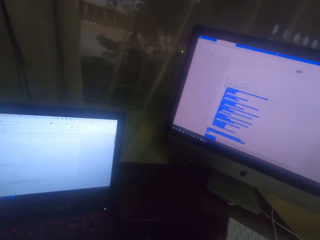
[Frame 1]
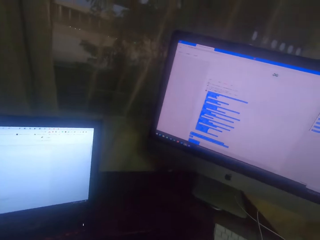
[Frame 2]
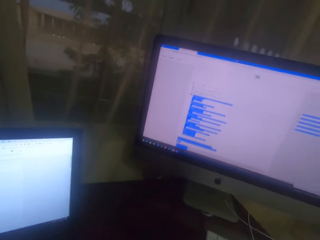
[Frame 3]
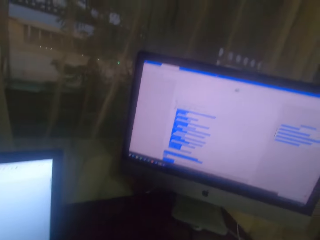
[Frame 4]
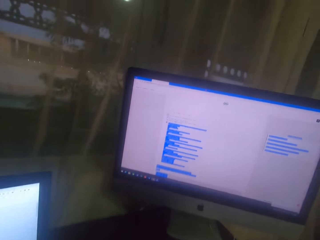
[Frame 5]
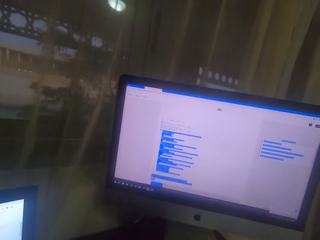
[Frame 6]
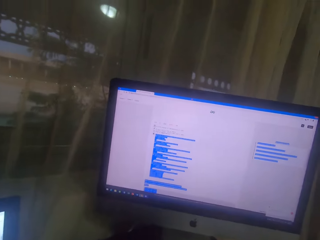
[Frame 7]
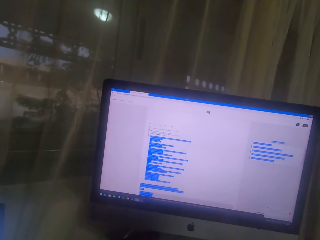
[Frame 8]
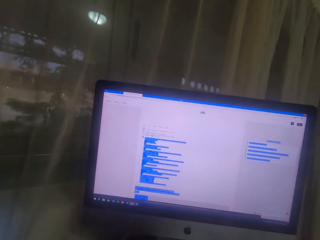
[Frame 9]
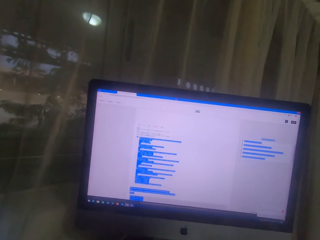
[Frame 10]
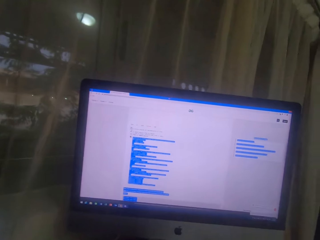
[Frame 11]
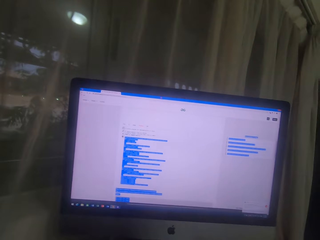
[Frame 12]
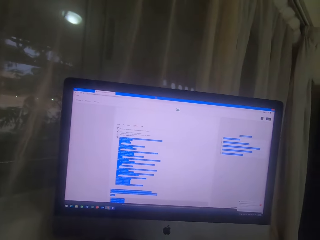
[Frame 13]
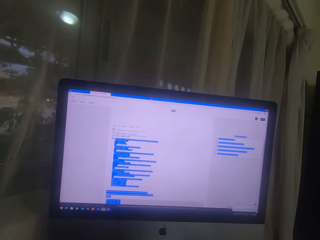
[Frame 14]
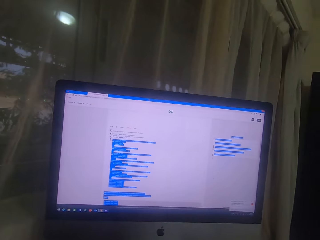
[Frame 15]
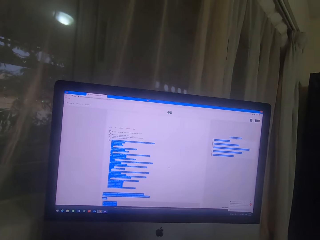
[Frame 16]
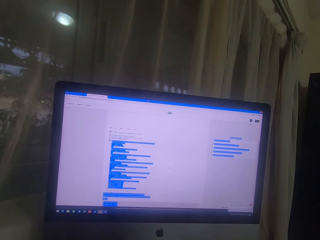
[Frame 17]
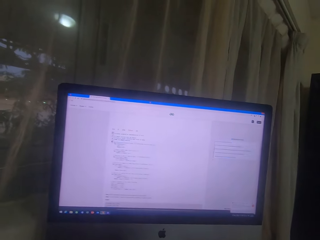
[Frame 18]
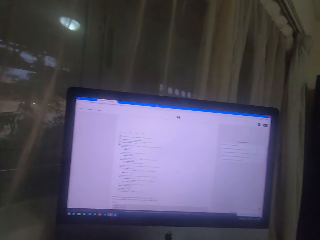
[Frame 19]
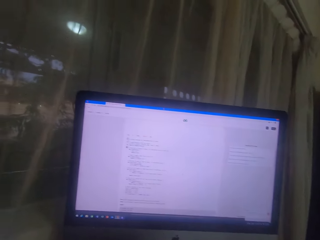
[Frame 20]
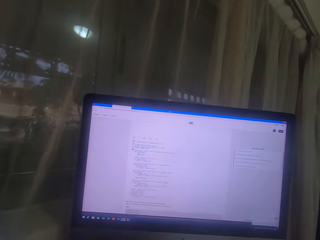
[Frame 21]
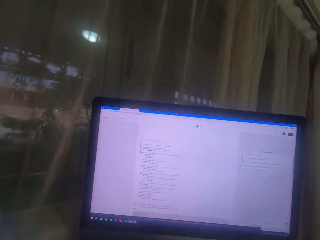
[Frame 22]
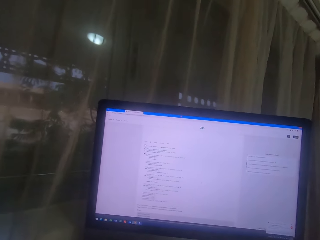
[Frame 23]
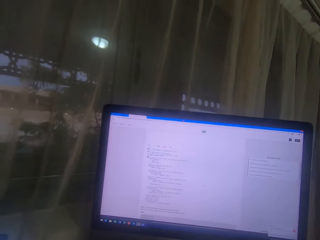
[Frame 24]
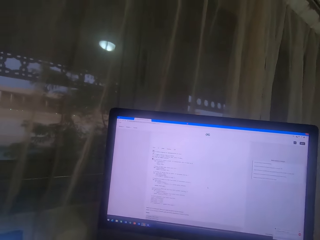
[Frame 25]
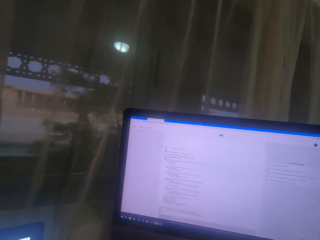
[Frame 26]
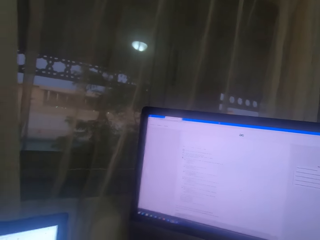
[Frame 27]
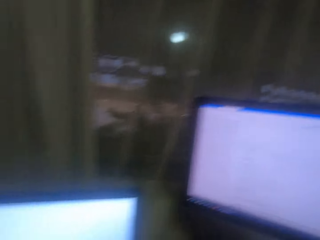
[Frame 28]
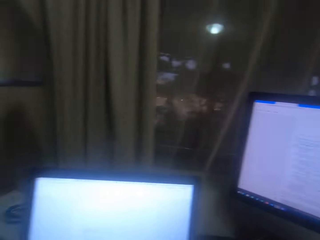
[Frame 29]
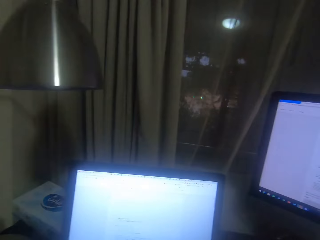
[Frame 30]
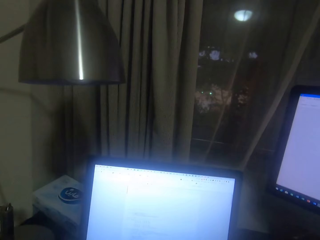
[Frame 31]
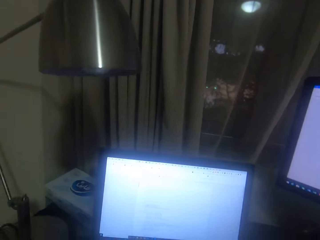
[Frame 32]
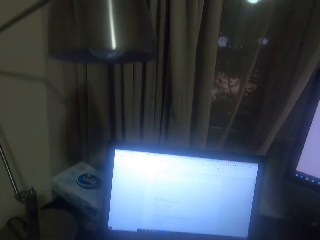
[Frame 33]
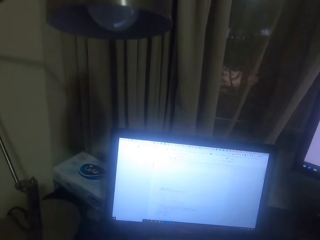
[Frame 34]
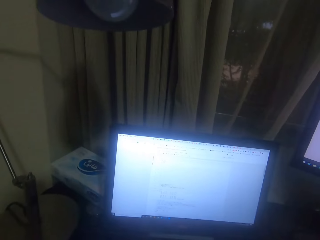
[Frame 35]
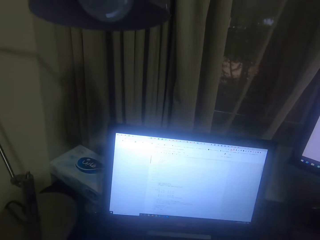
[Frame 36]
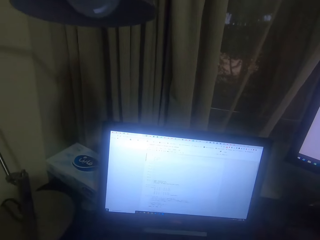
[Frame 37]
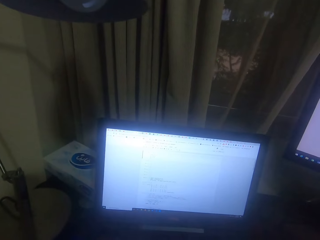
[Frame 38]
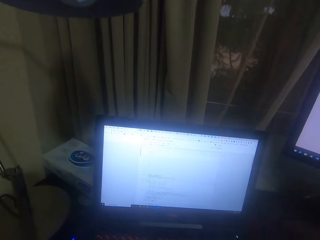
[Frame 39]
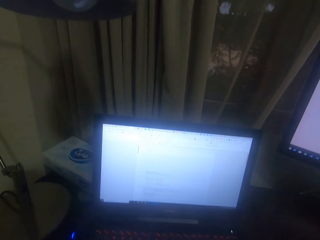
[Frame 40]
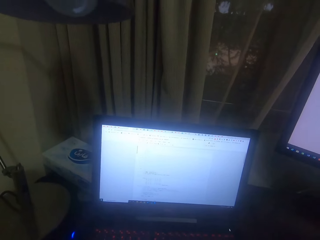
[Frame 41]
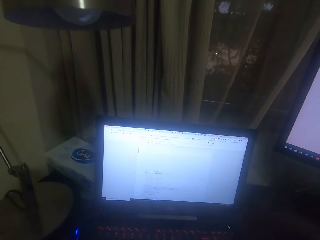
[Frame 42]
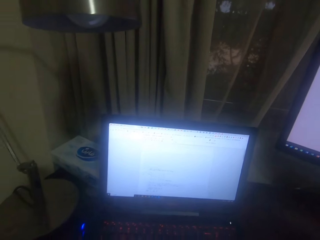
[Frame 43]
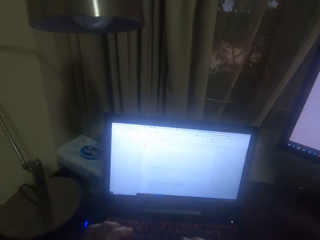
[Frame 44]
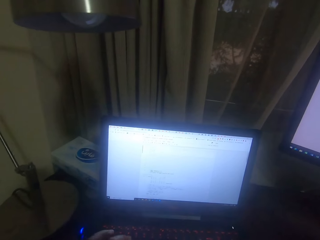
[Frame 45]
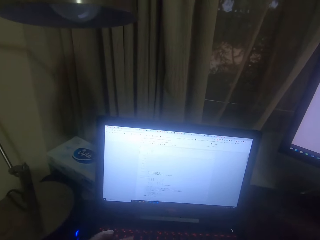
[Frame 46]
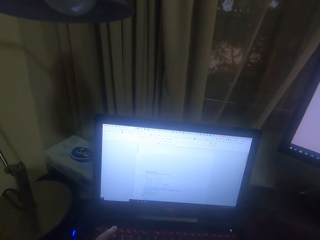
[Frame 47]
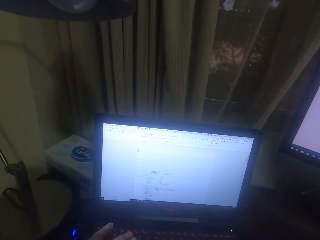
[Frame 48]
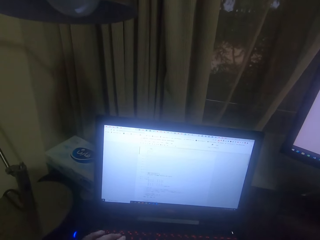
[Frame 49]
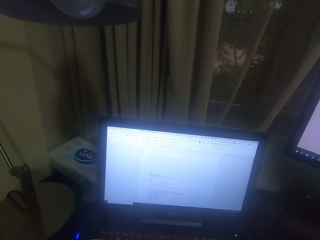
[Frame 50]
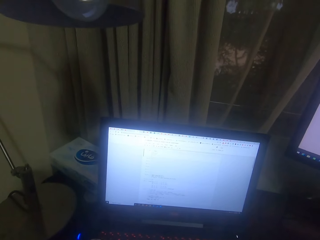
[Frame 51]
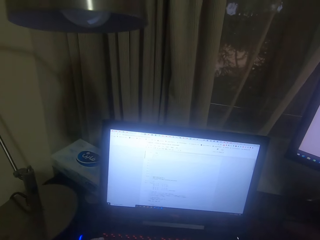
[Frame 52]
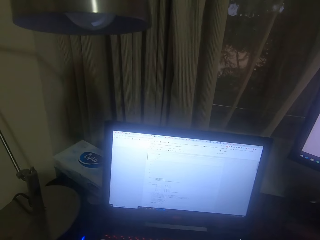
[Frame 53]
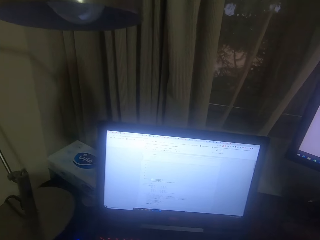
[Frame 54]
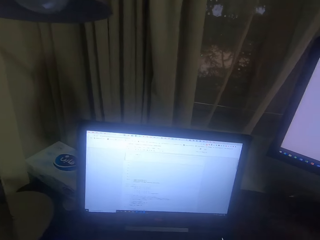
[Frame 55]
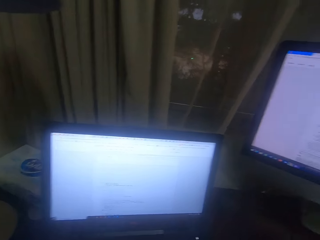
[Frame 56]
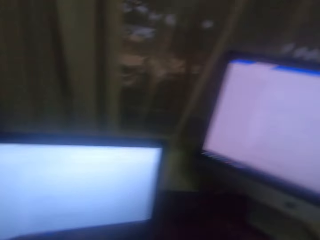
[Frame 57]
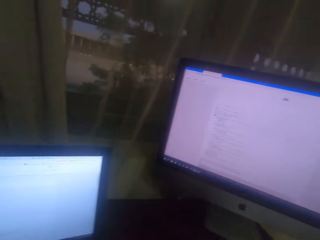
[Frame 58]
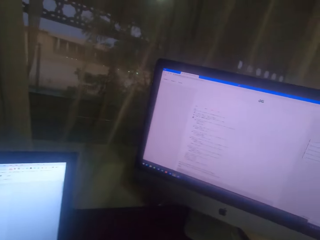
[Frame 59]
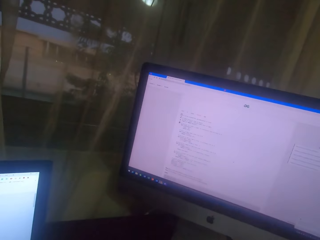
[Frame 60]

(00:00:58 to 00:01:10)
The camera wearer operates the computer.

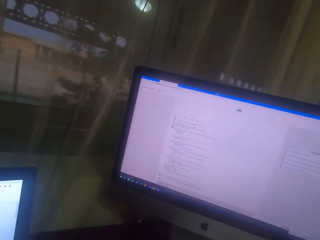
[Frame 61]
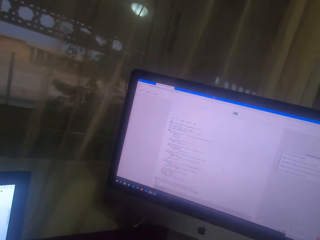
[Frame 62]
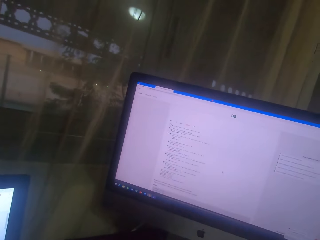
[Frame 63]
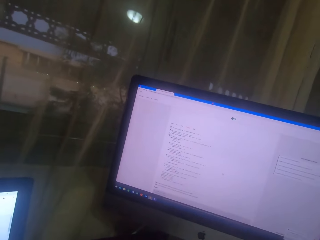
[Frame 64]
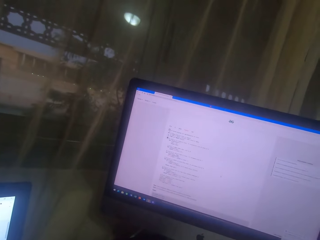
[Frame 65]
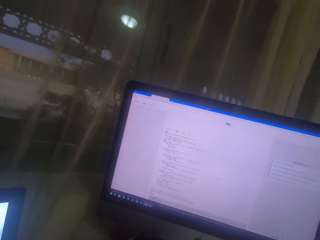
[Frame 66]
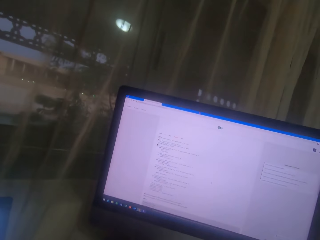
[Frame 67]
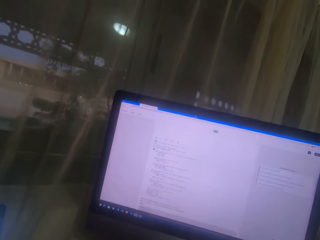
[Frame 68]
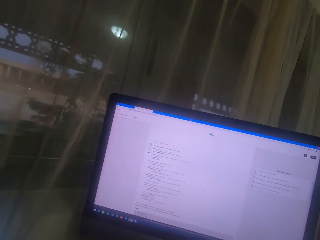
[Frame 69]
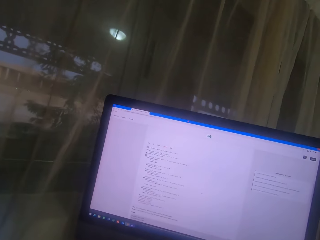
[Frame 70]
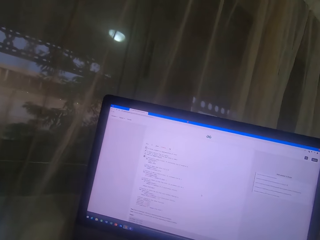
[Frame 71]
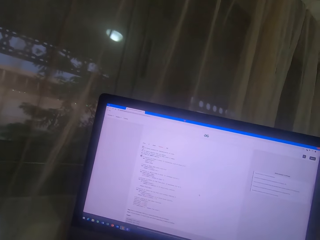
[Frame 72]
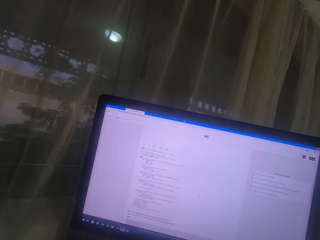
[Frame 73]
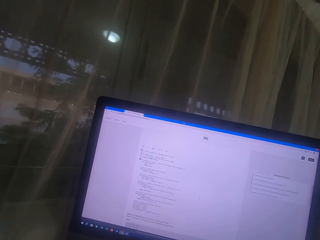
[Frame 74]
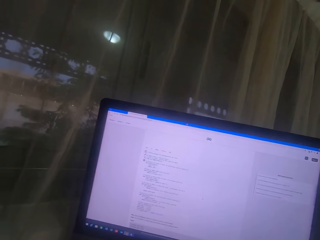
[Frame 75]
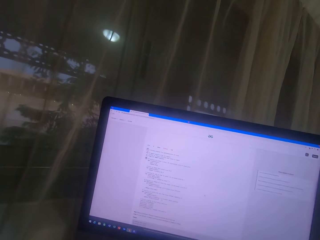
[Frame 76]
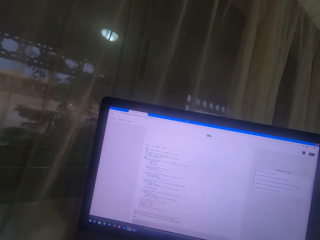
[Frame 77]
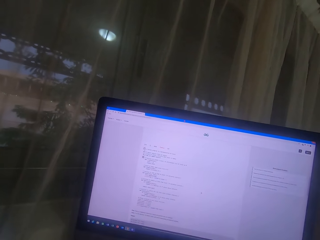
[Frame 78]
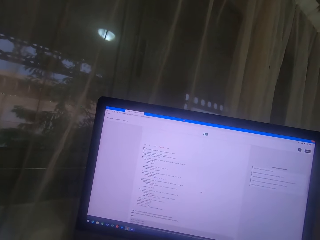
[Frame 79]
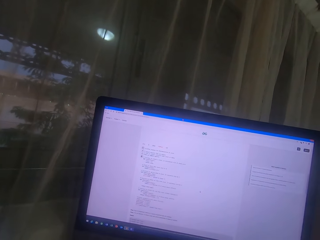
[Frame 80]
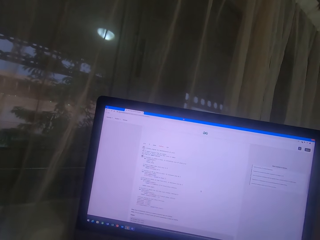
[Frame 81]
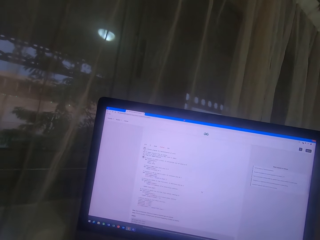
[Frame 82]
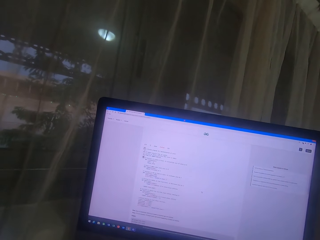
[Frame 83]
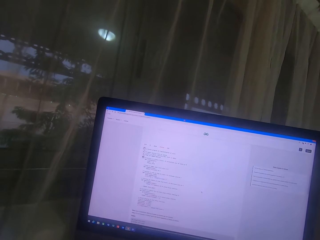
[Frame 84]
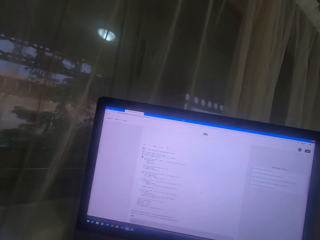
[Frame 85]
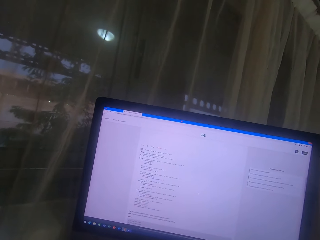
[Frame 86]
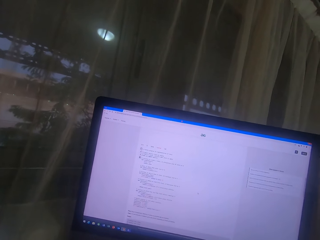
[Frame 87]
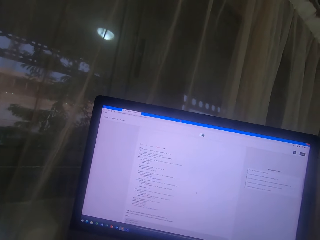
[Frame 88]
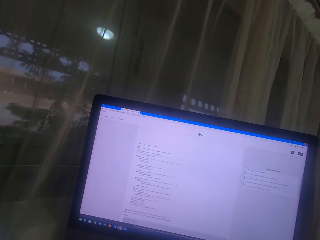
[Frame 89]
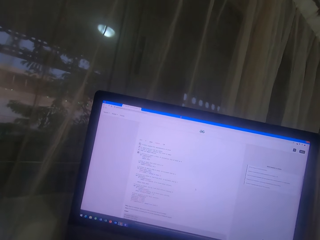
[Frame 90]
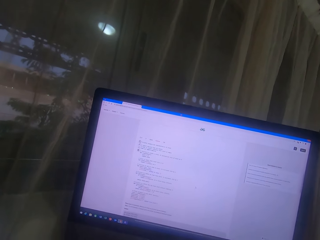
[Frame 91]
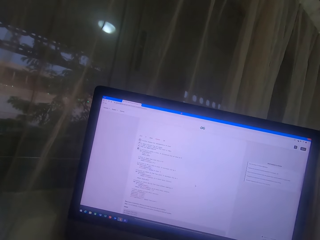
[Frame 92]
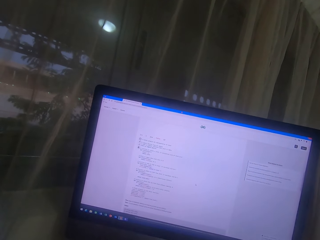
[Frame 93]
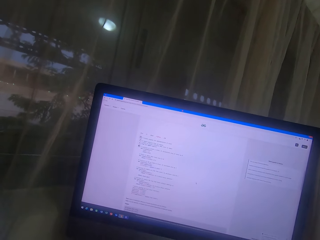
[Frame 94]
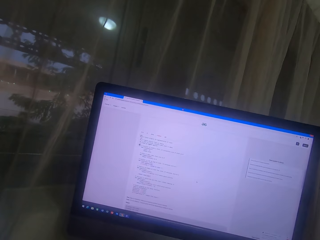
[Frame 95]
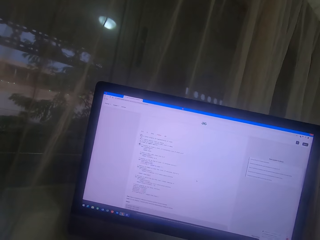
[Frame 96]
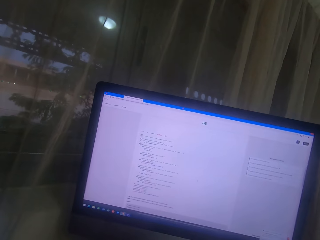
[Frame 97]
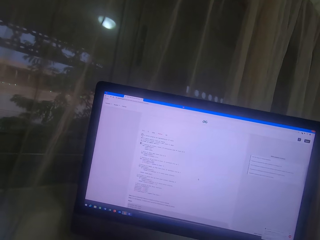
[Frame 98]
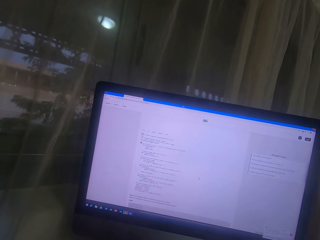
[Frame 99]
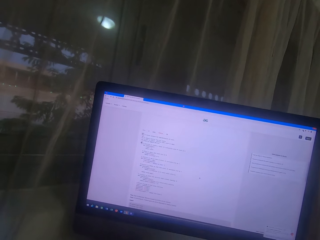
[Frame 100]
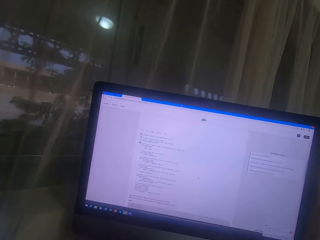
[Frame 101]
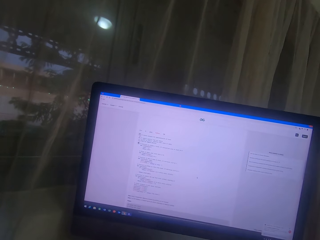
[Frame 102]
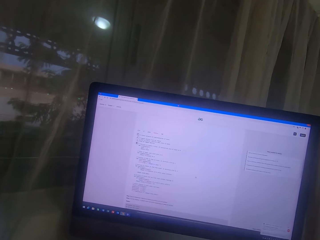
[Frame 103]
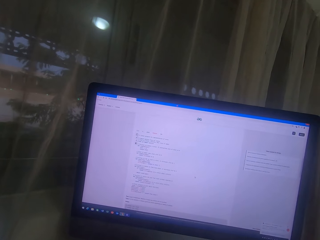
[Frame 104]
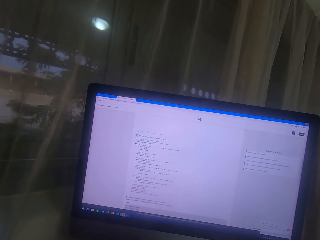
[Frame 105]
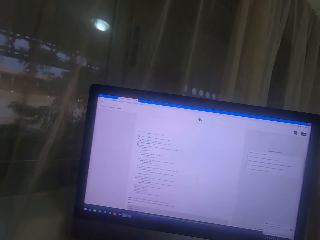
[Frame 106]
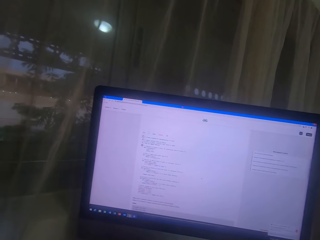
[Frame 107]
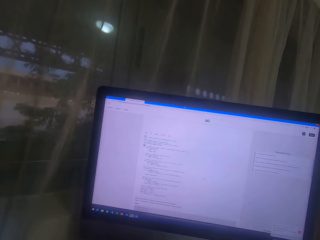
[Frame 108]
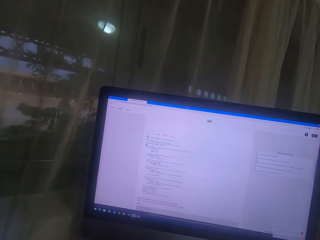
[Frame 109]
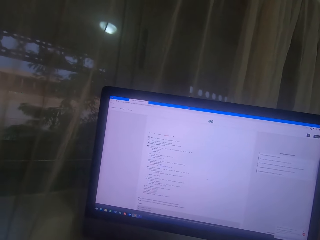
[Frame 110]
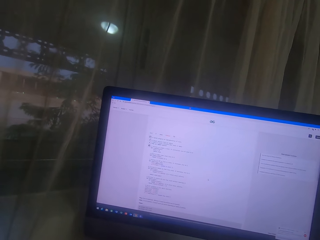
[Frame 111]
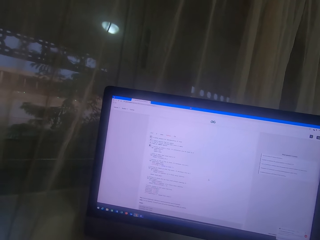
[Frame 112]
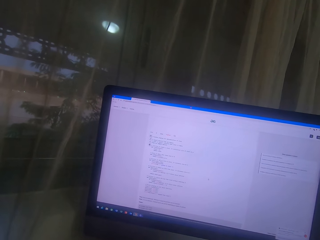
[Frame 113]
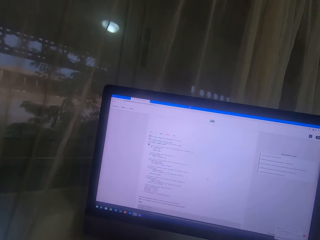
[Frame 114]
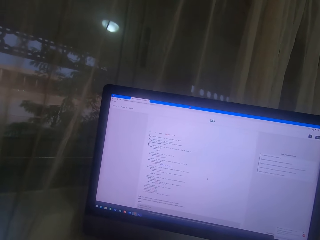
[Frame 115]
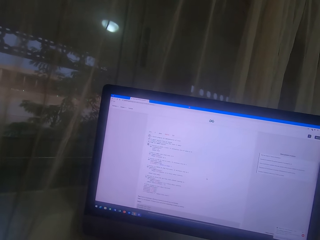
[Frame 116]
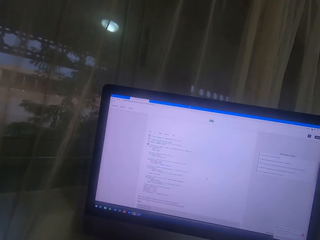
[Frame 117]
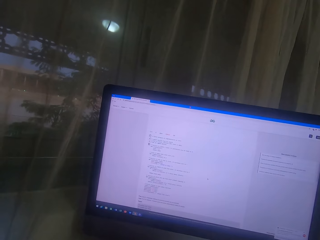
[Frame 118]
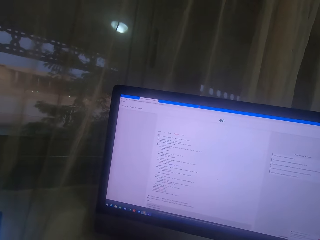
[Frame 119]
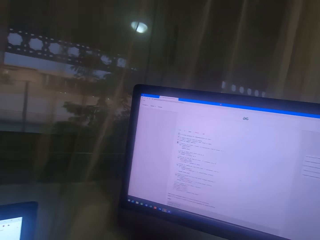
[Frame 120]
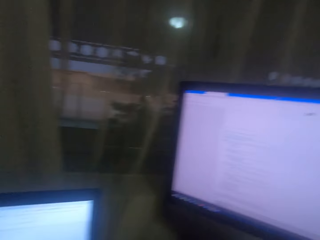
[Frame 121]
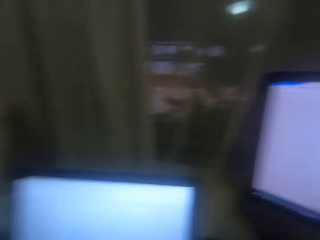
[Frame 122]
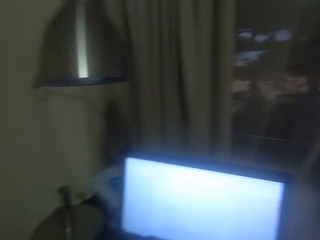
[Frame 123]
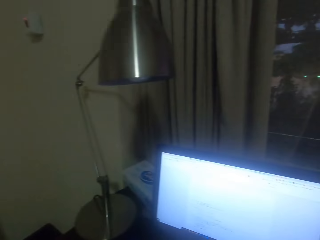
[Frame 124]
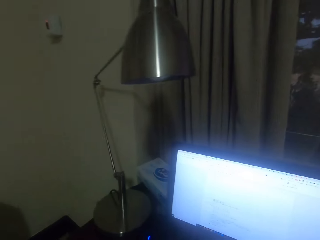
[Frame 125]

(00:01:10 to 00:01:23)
The camera wearer reads on the desktop screen.
